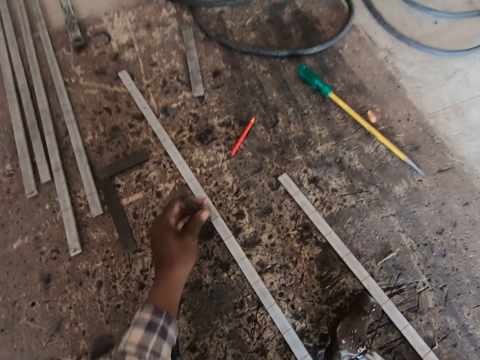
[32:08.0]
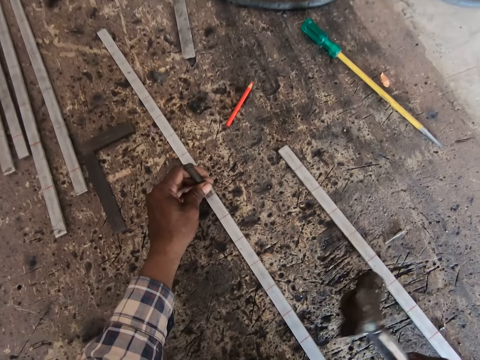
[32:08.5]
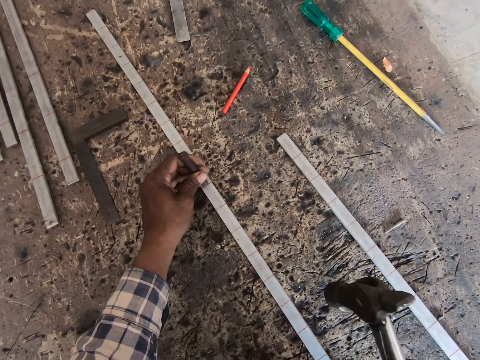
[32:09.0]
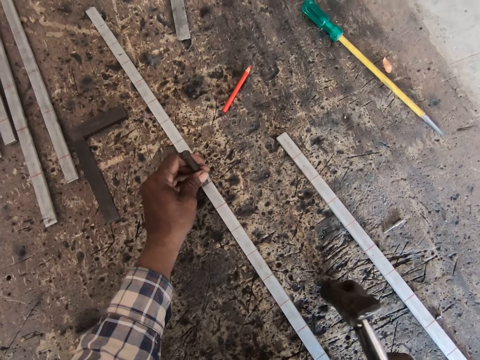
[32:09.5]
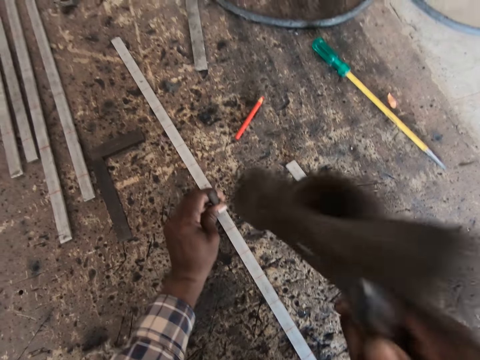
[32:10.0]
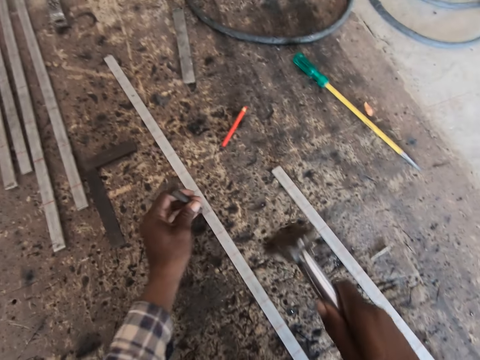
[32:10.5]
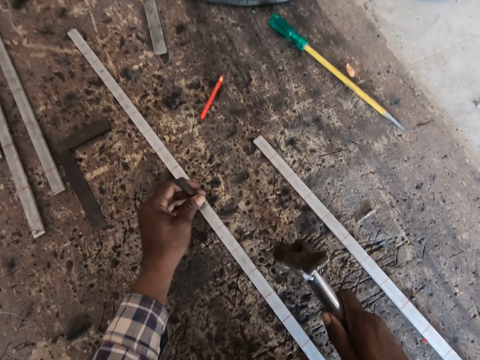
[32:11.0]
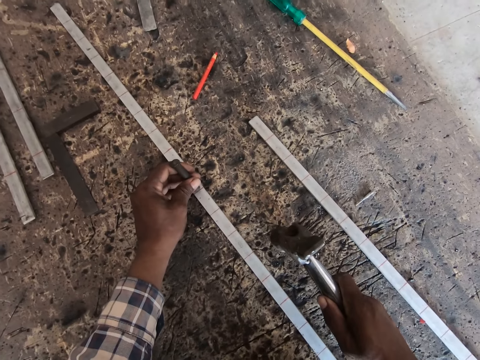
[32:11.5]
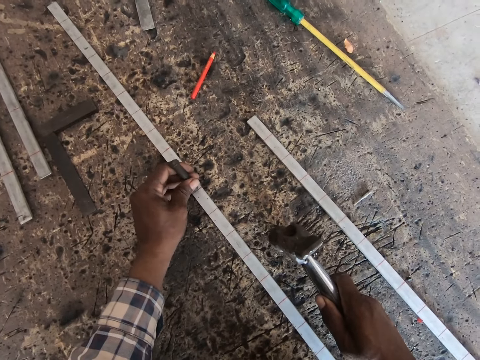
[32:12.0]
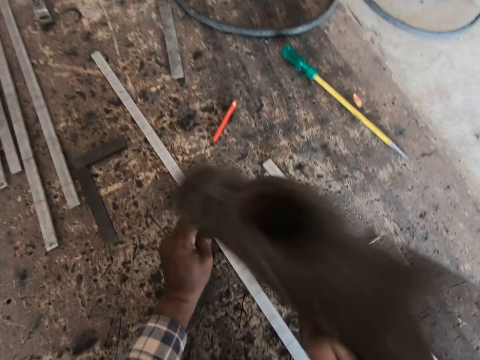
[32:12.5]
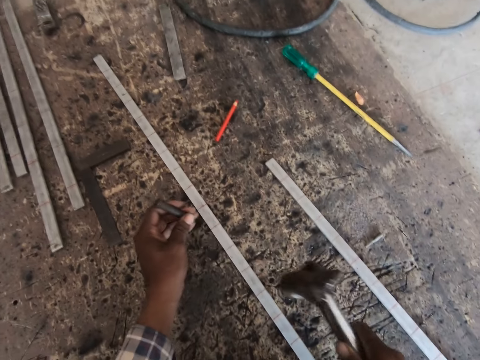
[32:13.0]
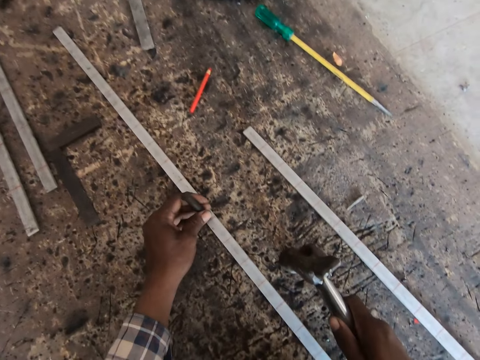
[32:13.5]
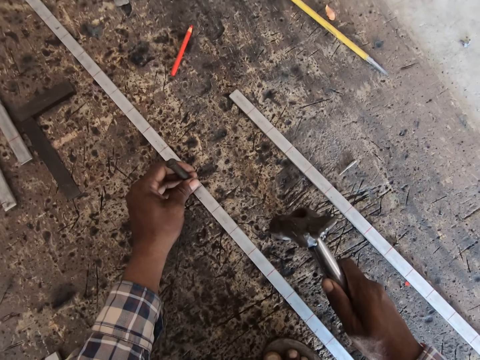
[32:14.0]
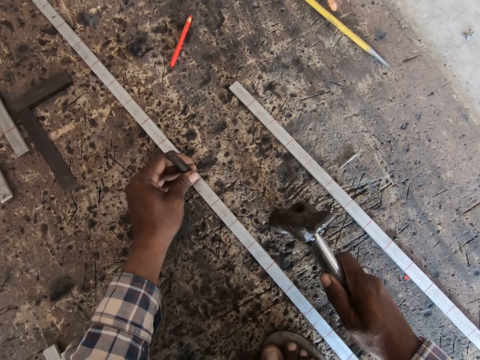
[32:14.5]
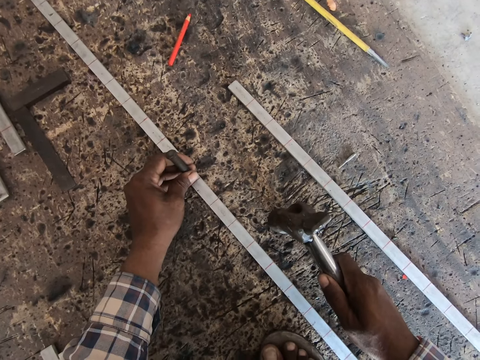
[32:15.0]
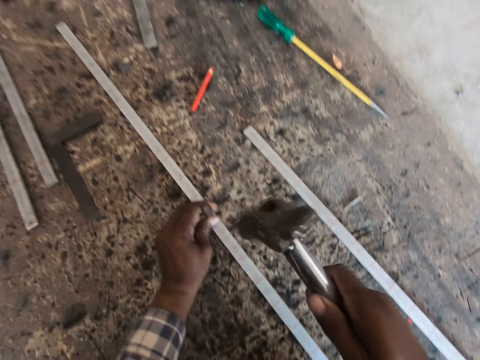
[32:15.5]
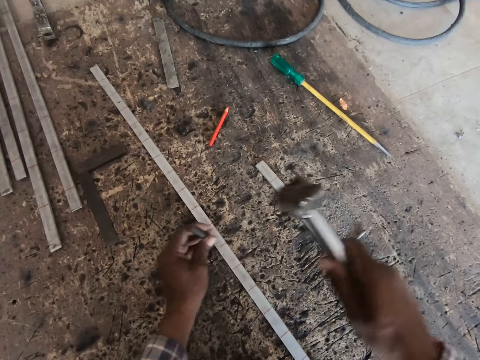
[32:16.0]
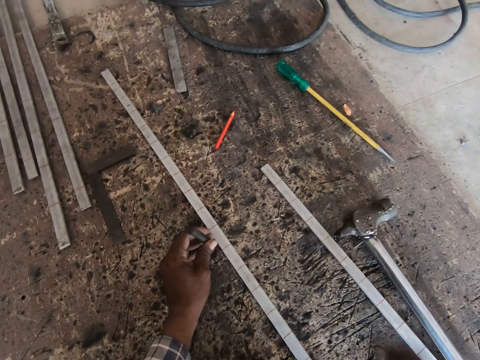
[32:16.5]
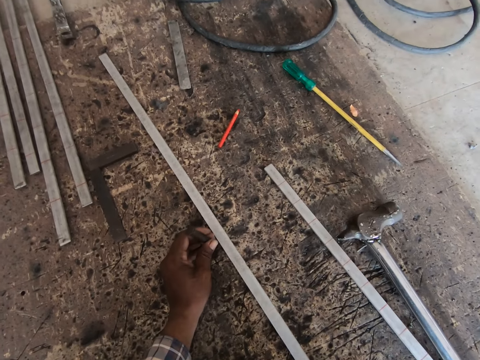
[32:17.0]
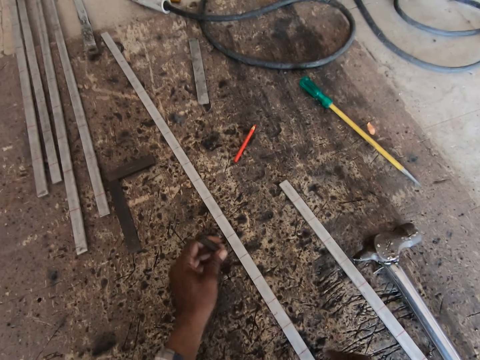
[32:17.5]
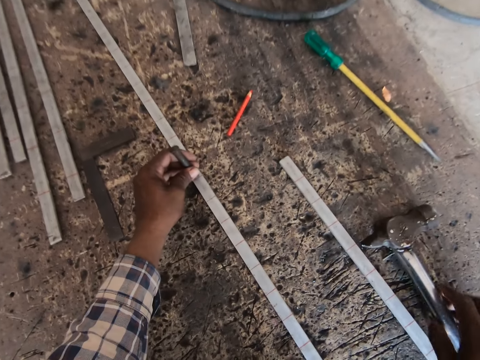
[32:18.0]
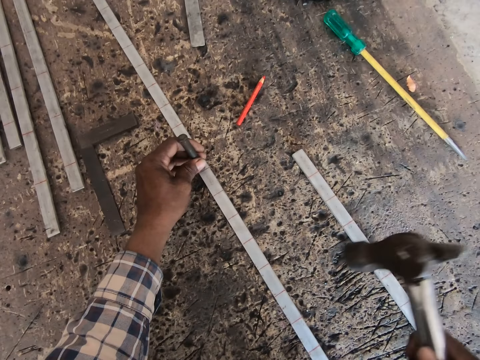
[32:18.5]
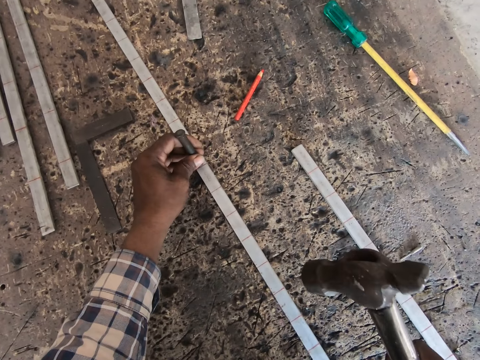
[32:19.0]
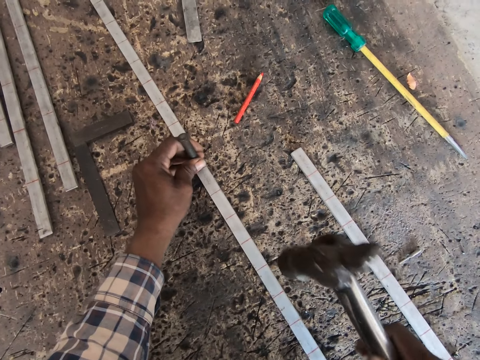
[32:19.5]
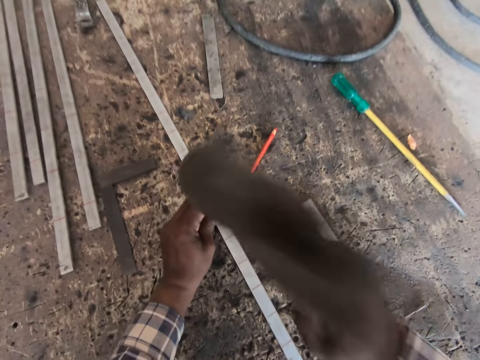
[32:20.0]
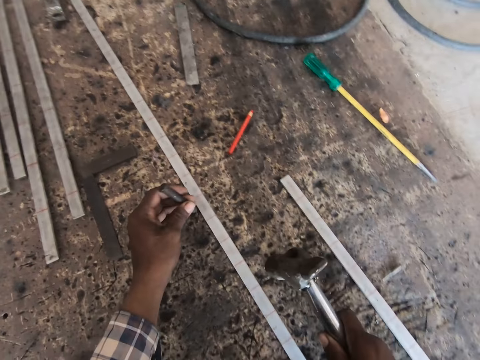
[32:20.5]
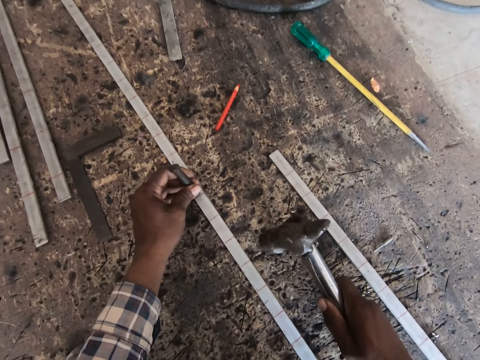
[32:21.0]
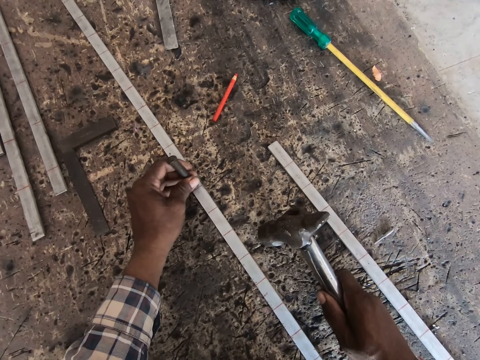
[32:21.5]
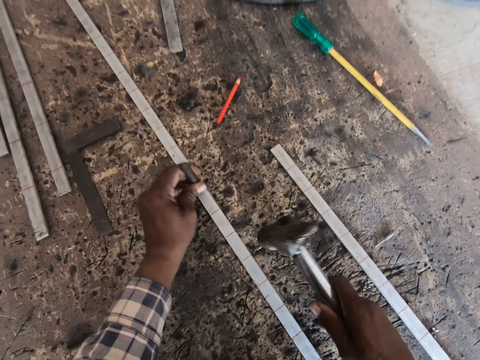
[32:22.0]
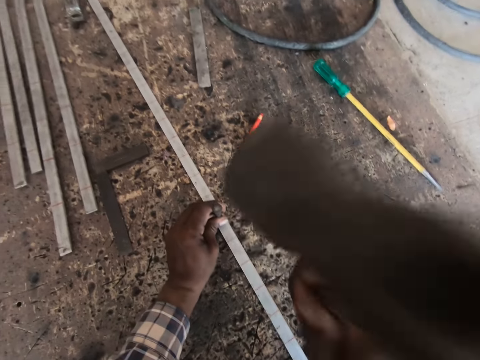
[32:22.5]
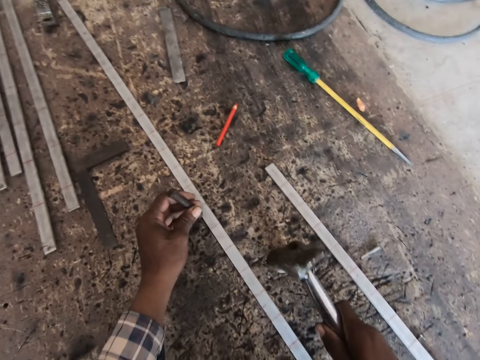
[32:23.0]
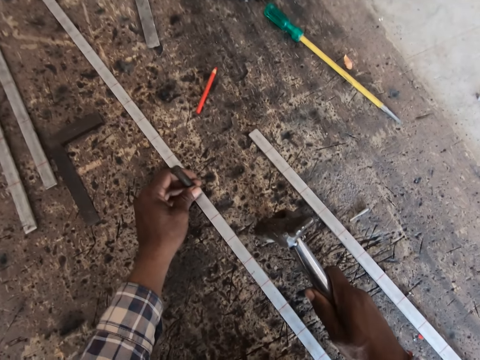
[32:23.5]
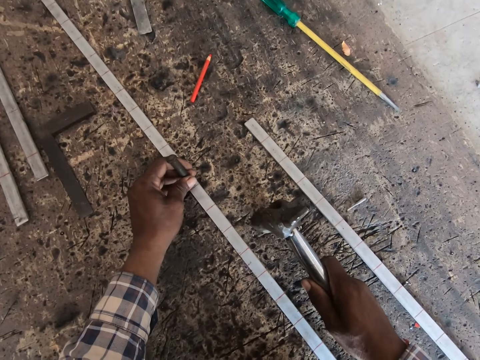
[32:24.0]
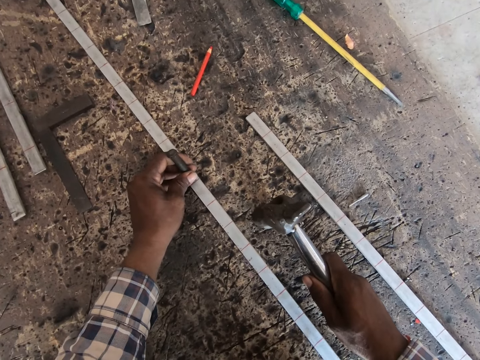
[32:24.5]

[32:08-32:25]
The camera wearer places the chisel on the metal flat bar with his left hand. He picks up the hammer from the floor with his right hand. He aligns a metal on the steel metal. He places the hammer on the floor with his right hand. He hits the chisel on the metal flat bar on the floor with the hammer in his right hand. He moves the chisel on the metal flat bar with his left hand. He places the hammer on the floor with his right hand. He aligns the metal on the steel metal. He hits the chisel on the metal flat bar on the floor with the hammer in his right hand. He places the hammer on the floor with his right hand. He moves the chisel on the metal flat bar with his left hand. He aligns the metal on the steel metal. He hits the chisel on the metal flat bar on the floor with the hammer in his right hand. He drops the hammer on the floor with his right hand. He moves the metal flat bar on the floor with his right hand. He places the chisel on the metal flat bar with his left hand. He picks up the hammer from the floor with his right hand. He aligns the metal on the steel metal. He hits the chisel on the metal flat bar on the floor with the hammer in his right hand. He moves the chisel on the metal flat bar with his left hand. He places the hammer on the floor with his right hand. He aligns the metal on the steel metal. He hits the chisel on the metal flat bar on the floor with the hammer in his right hand. He moves the chisel on the metal flat bar with his left hand. He places the hammer on the floor with his right hand. He aligns the metal on the steel metal.

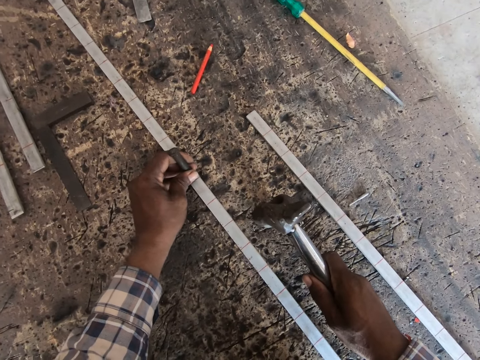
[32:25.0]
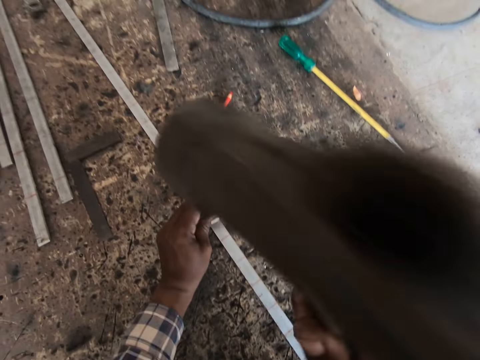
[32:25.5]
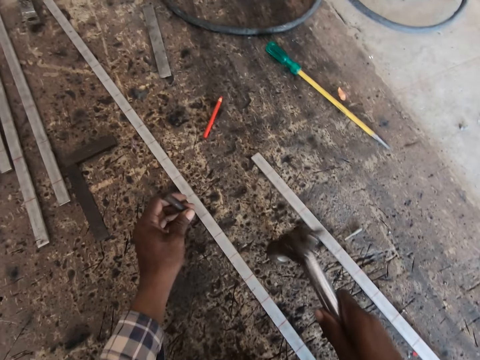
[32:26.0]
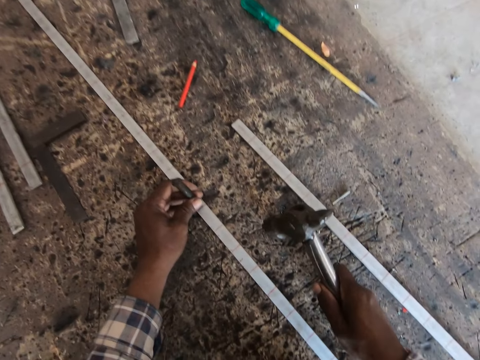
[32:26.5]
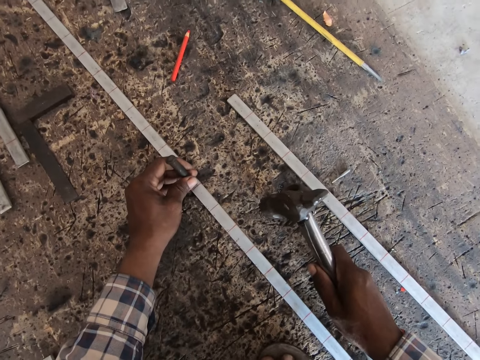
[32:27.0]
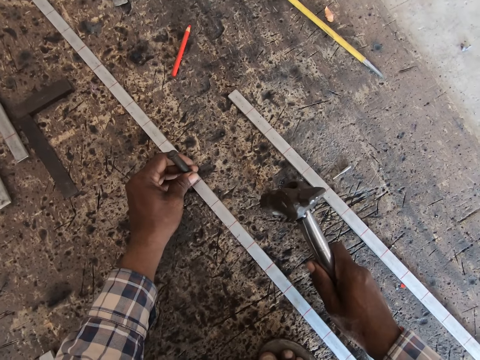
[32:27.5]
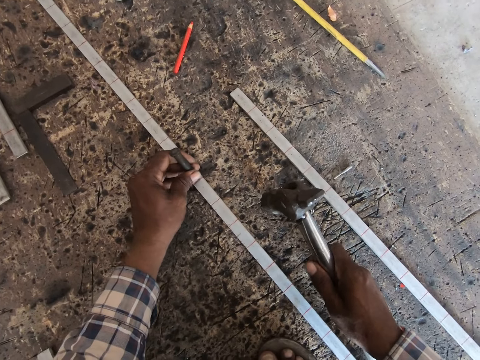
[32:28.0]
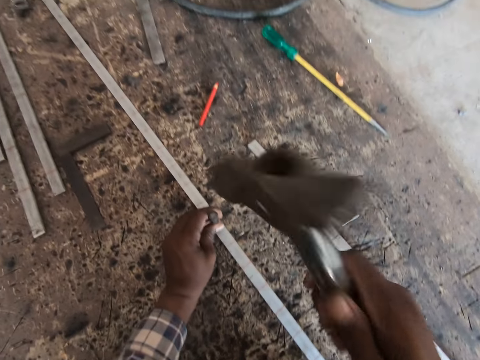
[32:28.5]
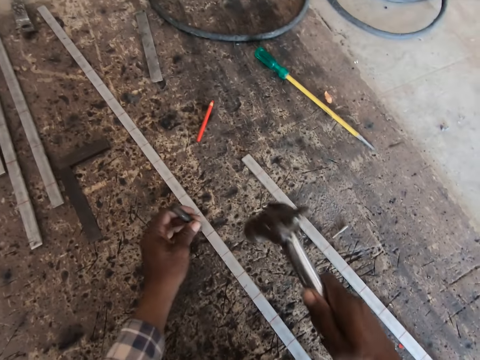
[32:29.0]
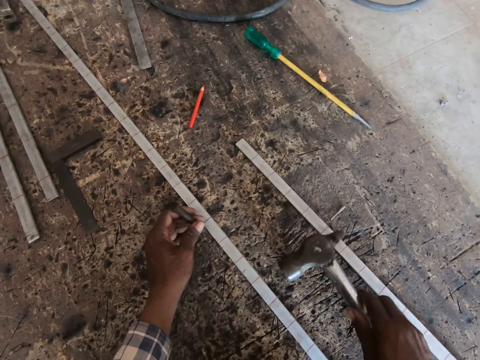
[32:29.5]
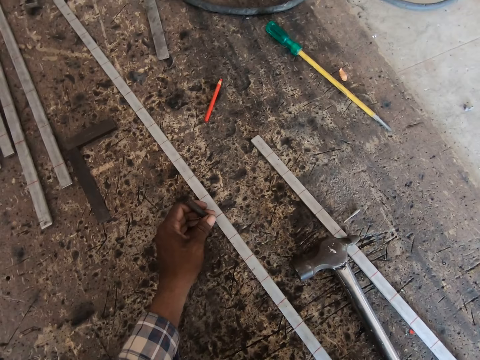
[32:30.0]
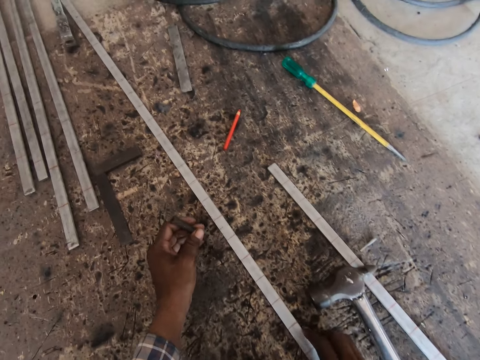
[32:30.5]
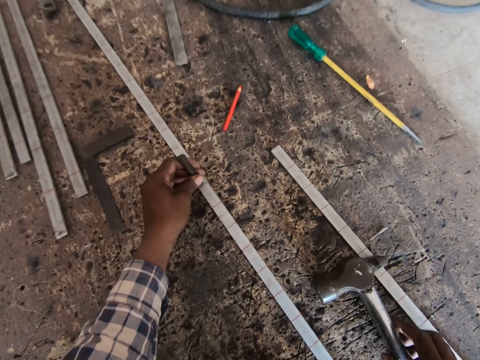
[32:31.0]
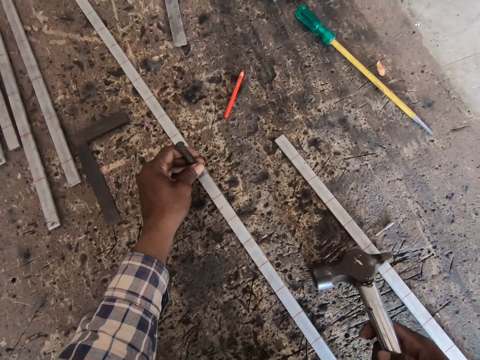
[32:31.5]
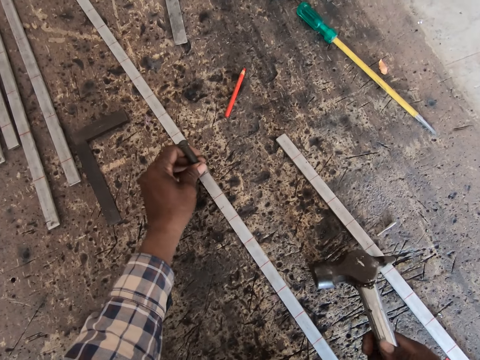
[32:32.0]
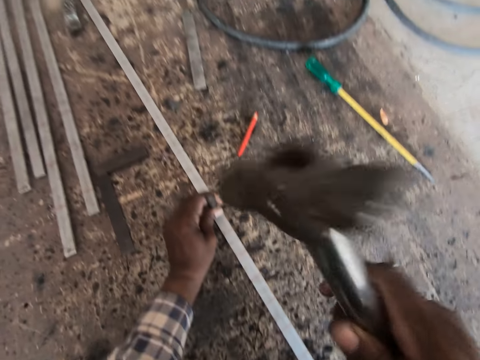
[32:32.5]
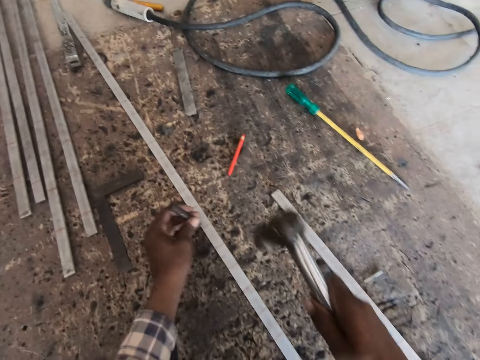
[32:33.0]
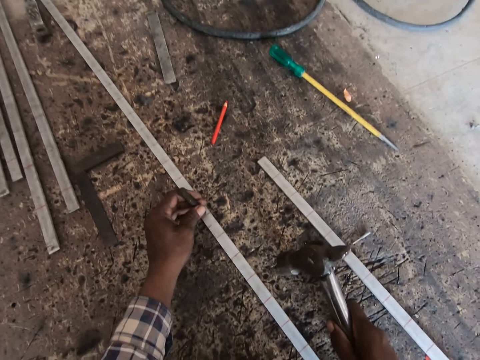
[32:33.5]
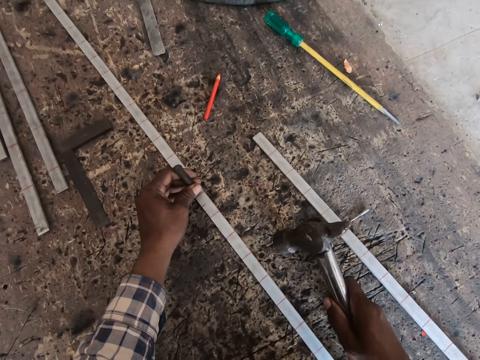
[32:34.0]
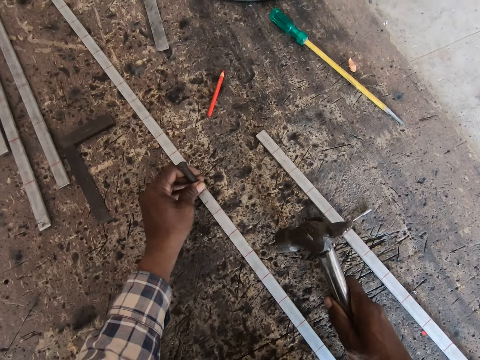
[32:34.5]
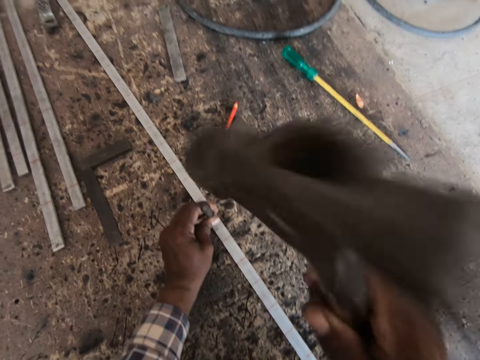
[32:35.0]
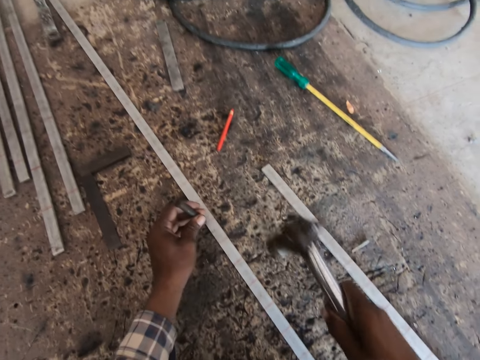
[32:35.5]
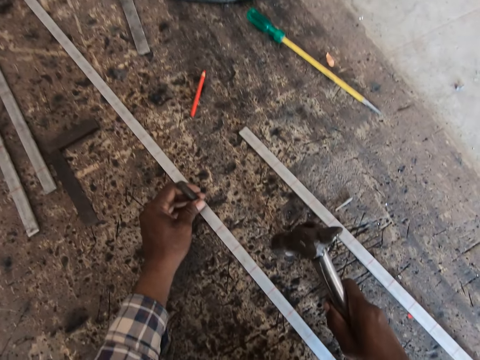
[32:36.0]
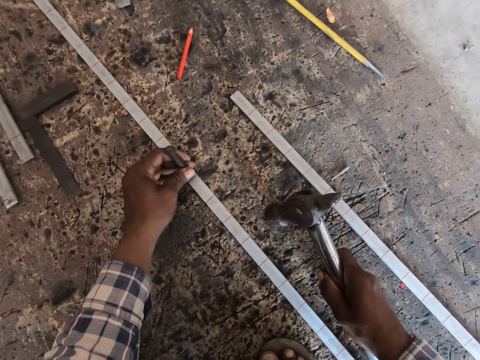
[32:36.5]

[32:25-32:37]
The camera wearer hits the chisel on the metal flat bar on the floor with the hammer in his right hand. He moves the chisel on the metal flat bar with his left hand. He places the hammer on the floor with his right hand. He aligns a metal on the steel metal. He hits the chisel on the metal flat bar on the floor with the hammer in his right hand. He drops the hammer on the floor with his right hand. He moves the chisel on the metal flat bar with his left hand. He moves the metal flat bar on the floor with his right hand. He places the chisel on the metal flat bar with his left hand. He picks up the hammer from the floor with his right hand. He aligns the metal on the steel metal. He hits the chisel on the metal flat bar on the floor with the hammer in his right hand. He moves the chisel on the metal flat bar with his left hand. He places the hammer on the floor with his right hand. He aligns the metal on the steel metal. He hits the chisel on the metal flat bar on the floor with the hammer in his right hand. He places the hammer on the floor with his right hand. He moves the chisel on the metal flat bar with his left hand. He aligns the metal on the steel metal.
